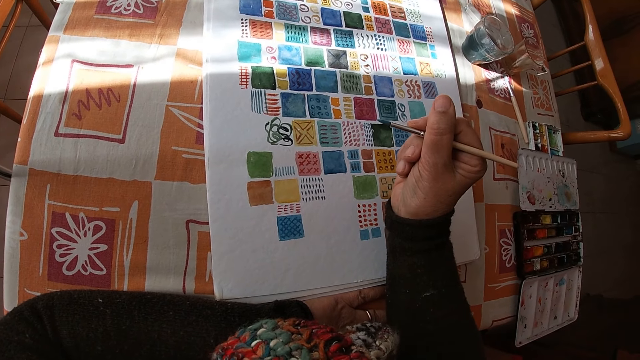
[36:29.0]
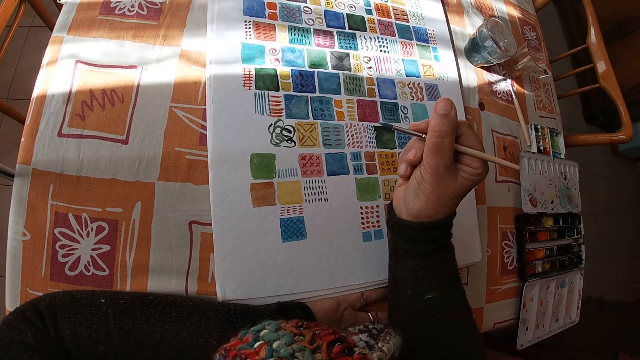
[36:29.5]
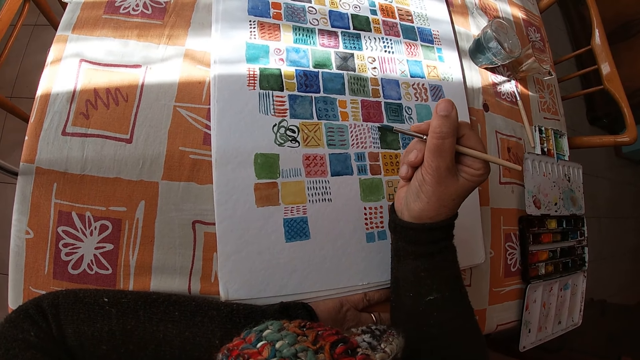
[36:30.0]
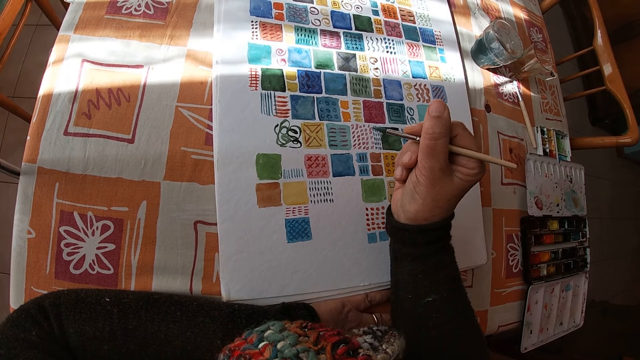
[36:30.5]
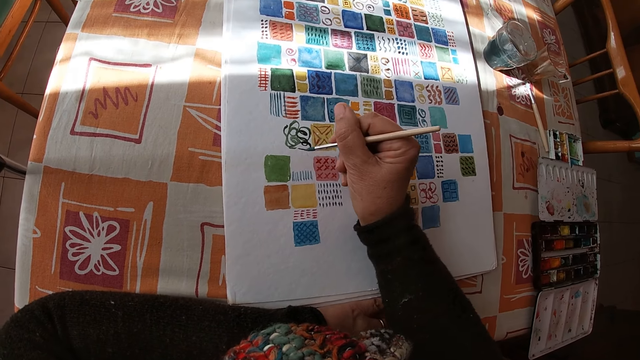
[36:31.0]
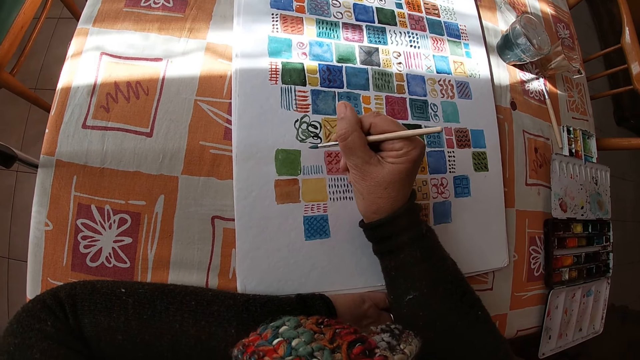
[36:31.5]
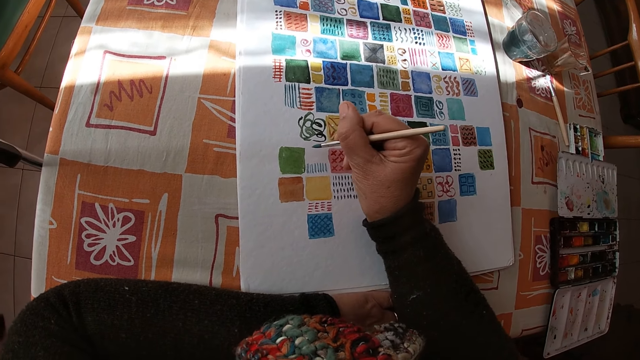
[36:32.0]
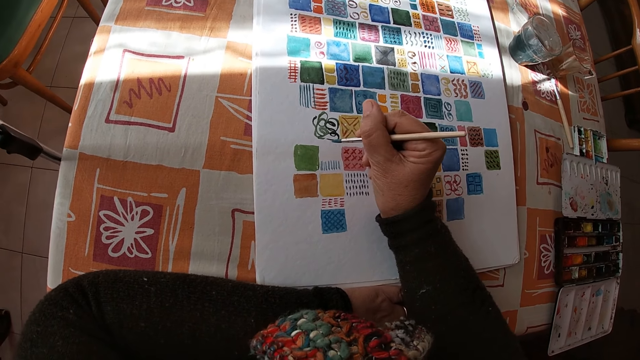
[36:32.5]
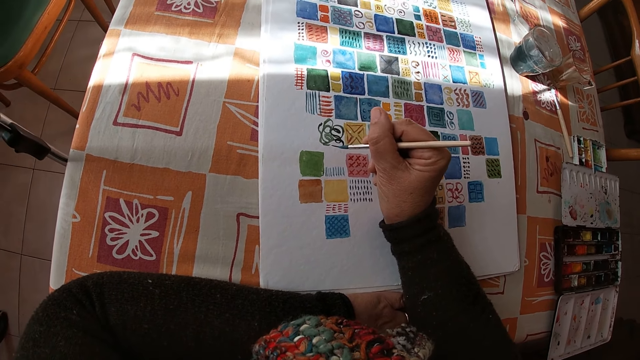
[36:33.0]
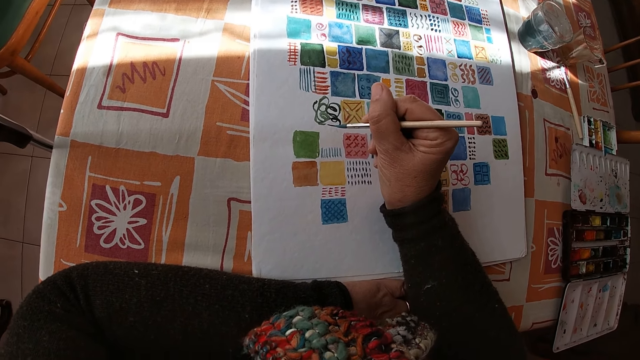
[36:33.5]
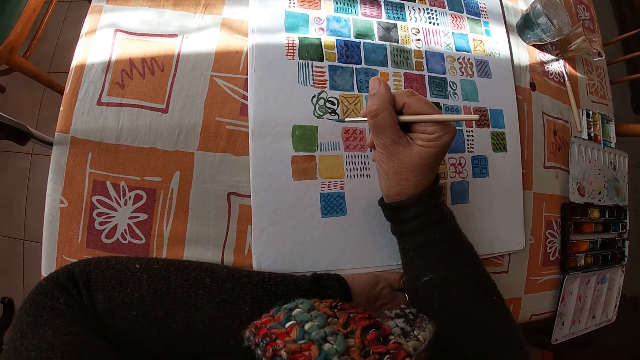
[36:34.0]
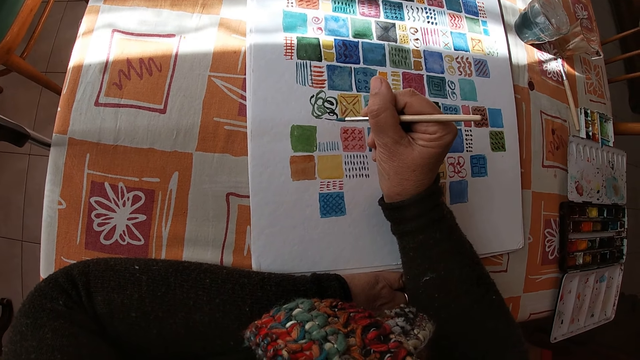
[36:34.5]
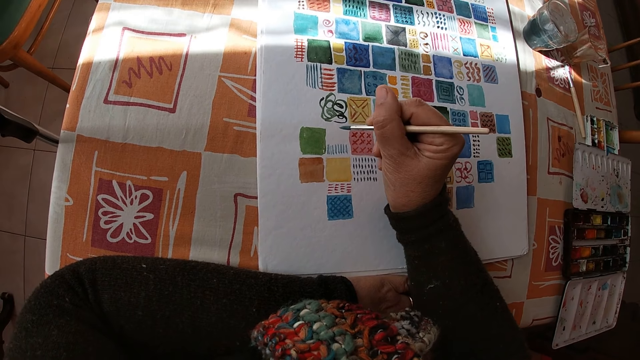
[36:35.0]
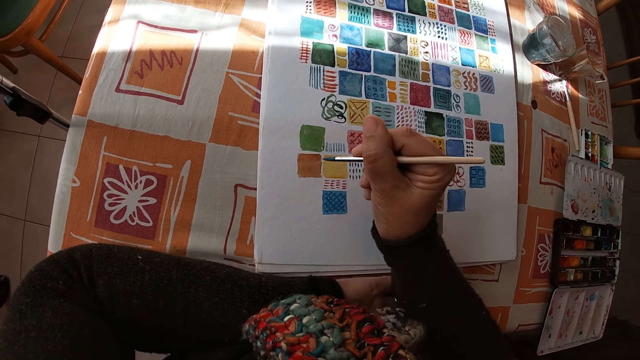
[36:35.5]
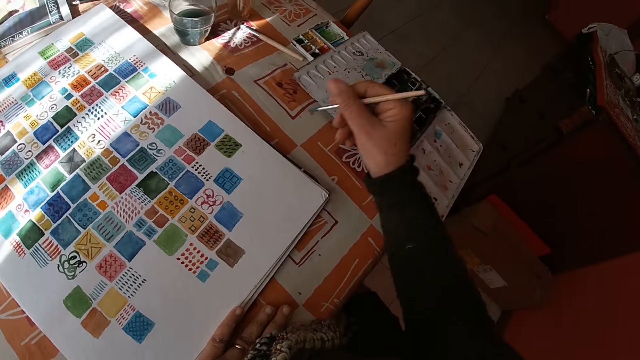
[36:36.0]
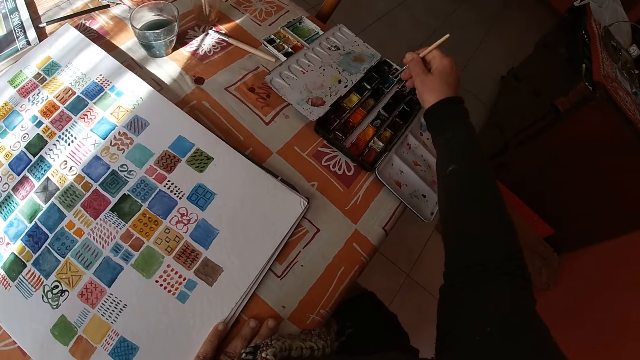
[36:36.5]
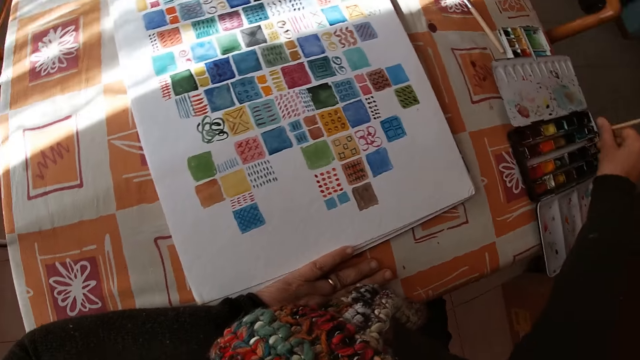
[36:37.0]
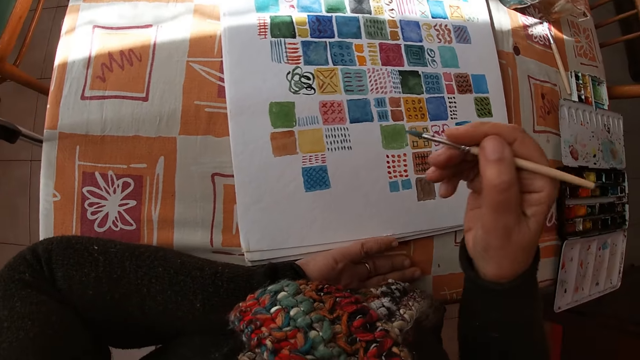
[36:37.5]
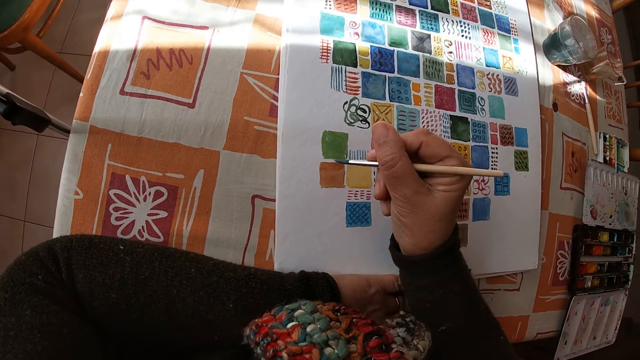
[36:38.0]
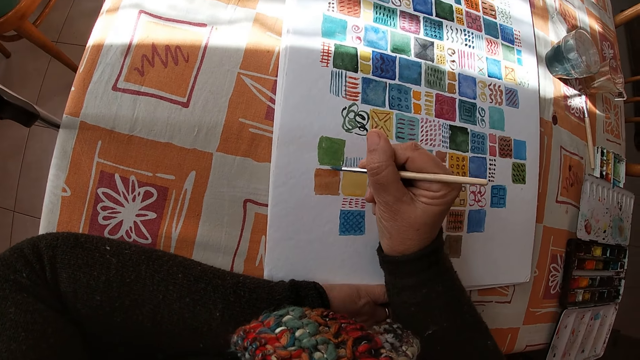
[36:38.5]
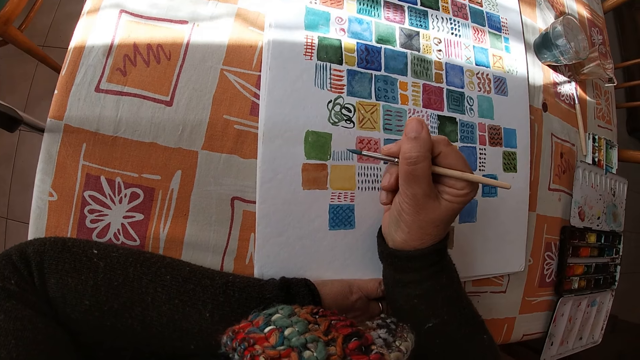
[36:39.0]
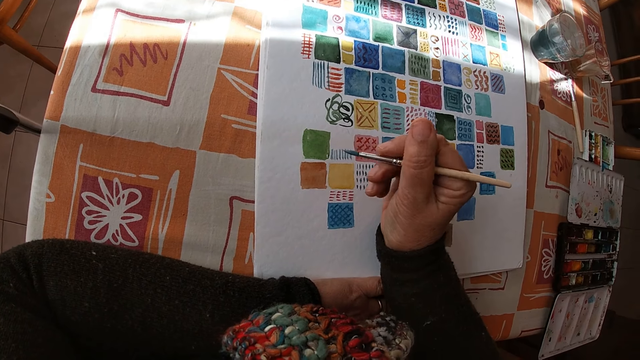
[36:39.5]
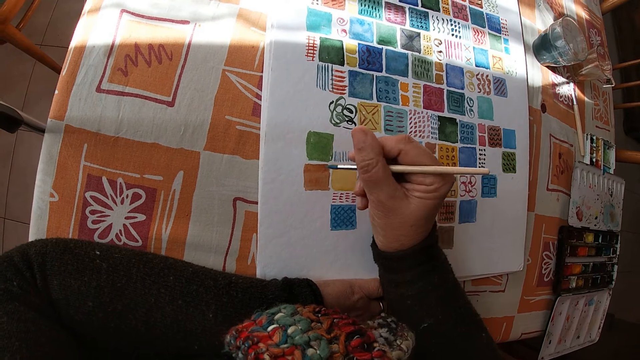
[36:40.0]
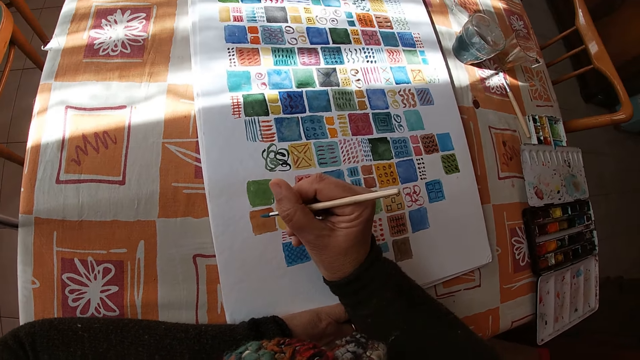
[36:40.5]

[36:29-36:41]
The camera wearer looks at the drawing. She dips the paint brush in the color palette on the table with her right hand. She holds the paintbrush. She places her right arm on the table in the room.

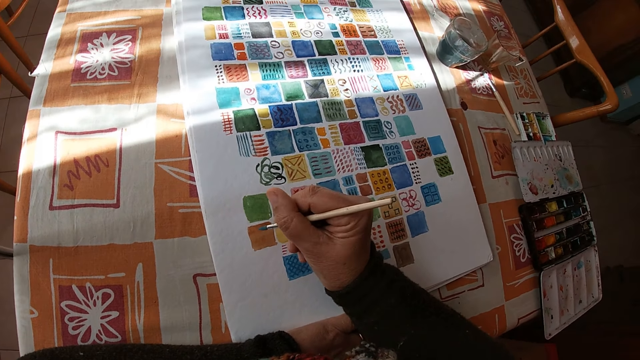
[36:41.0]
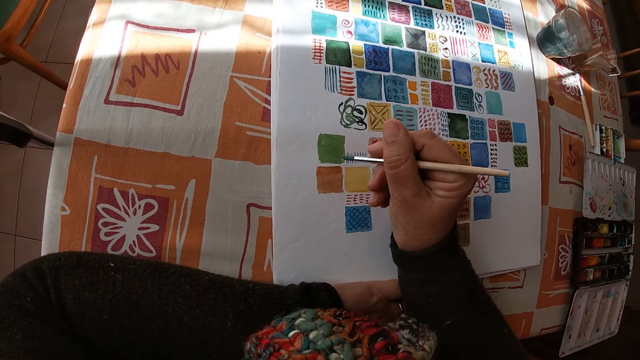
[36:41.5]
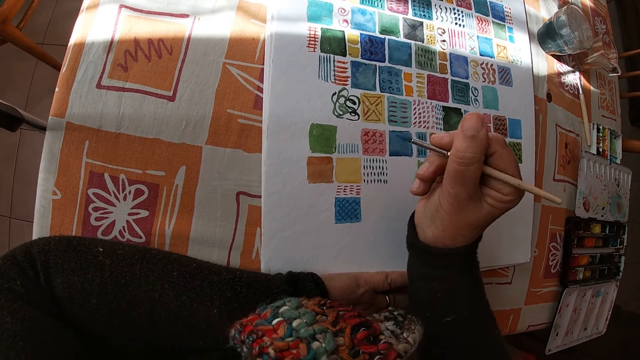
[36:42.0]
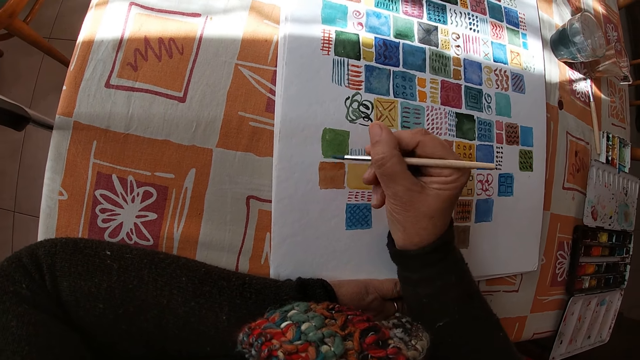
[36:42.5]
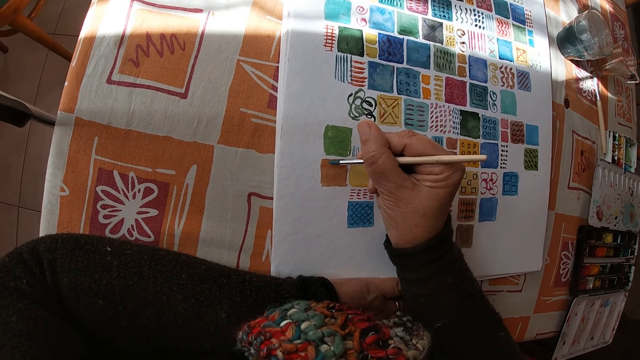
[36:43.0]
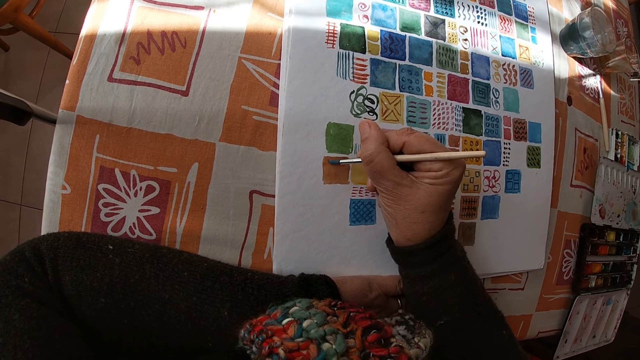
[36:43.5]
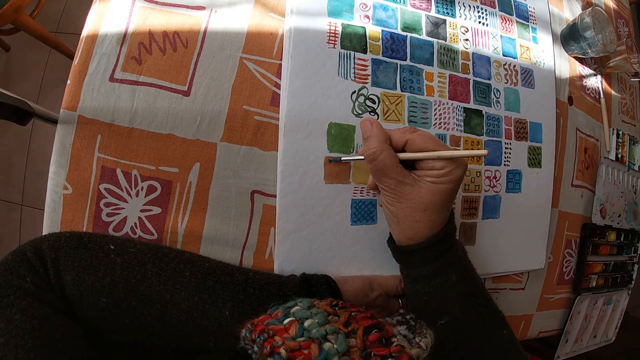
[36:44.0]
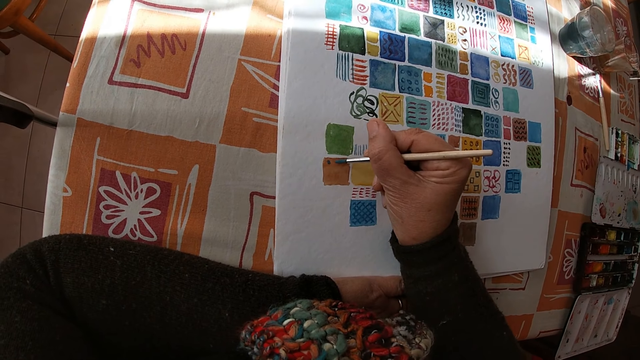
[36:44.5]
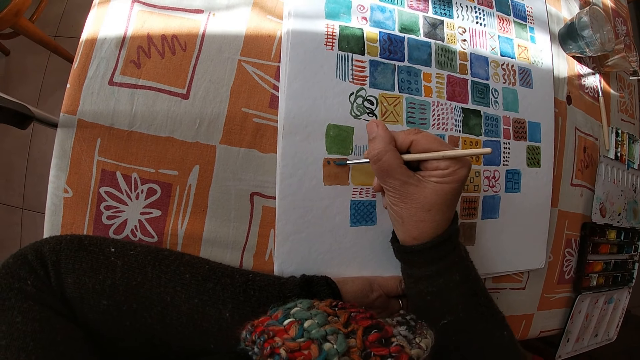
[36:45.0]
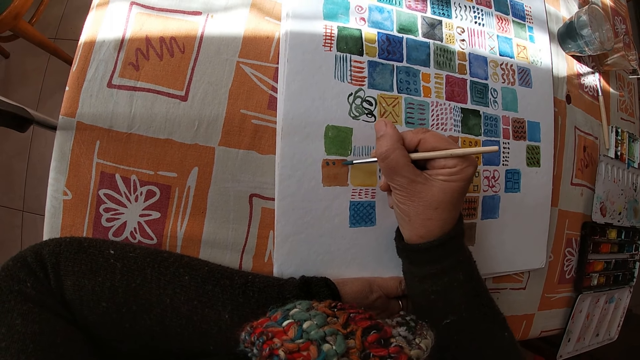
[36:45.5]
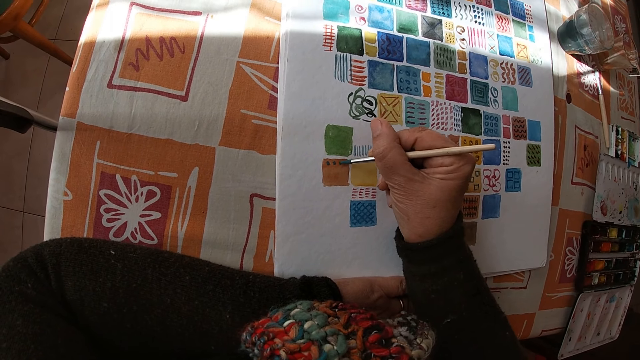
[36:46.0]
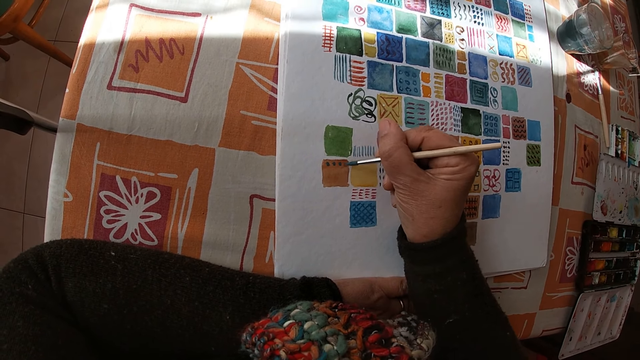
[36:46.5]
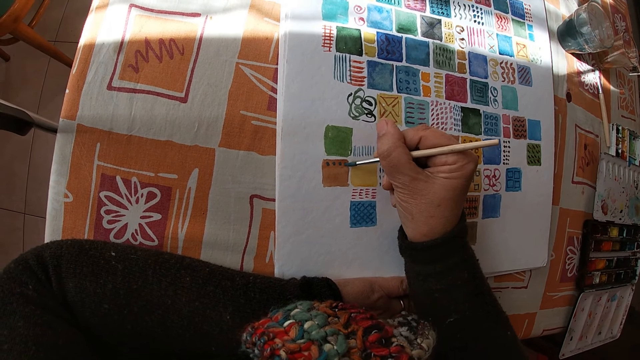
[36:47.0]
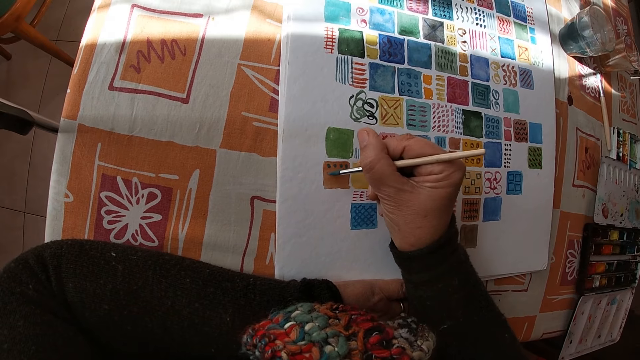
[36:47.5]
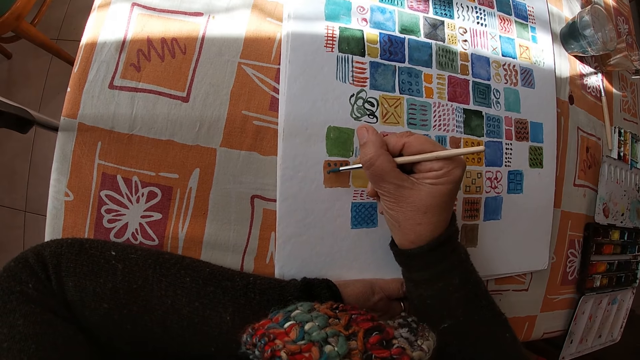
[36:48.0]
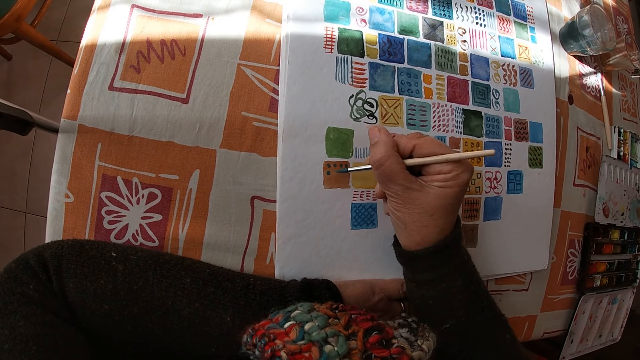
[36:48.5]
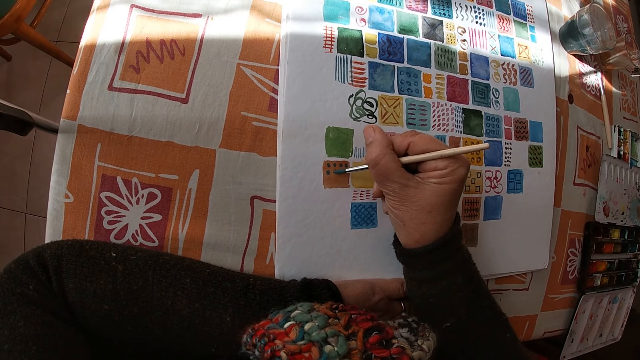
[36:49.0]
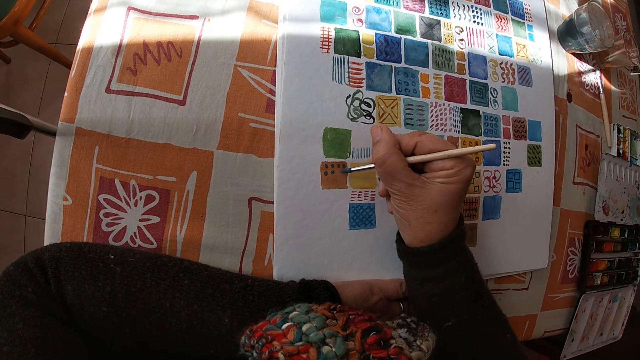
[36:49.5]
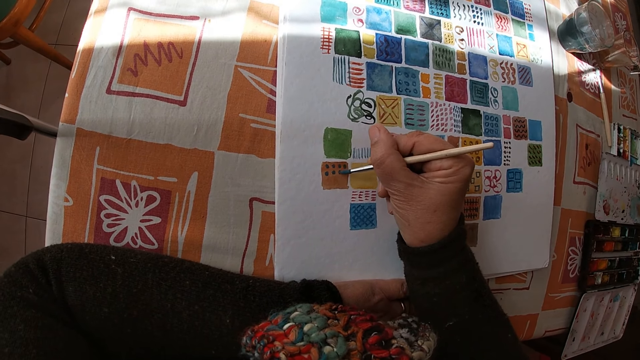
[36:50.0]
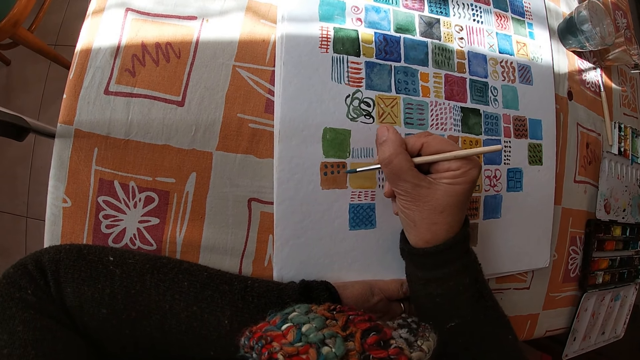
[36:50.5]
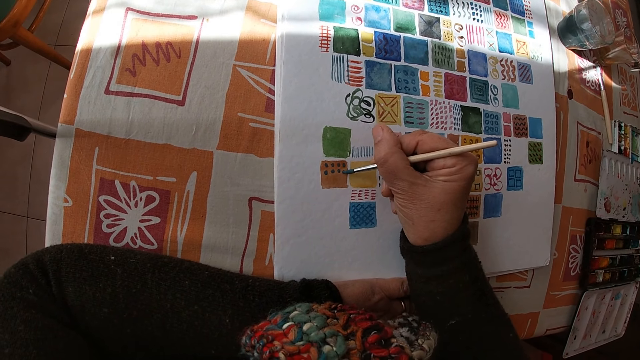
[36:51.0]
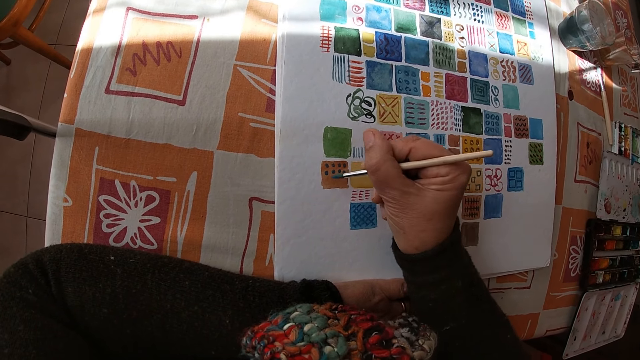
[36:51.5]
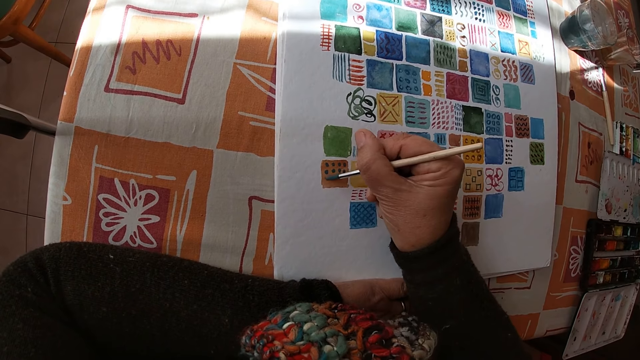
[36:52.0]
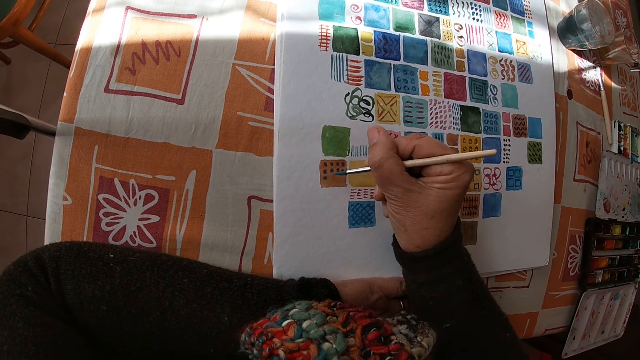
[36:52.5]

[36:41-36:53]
The camera wearer looks at the drawing. She paints on the canvas pad on the table with the paint brush in her right hand.
